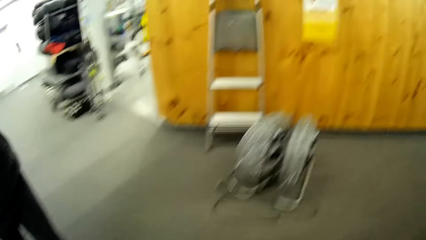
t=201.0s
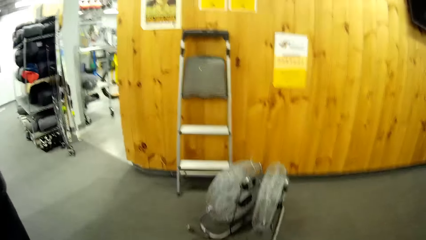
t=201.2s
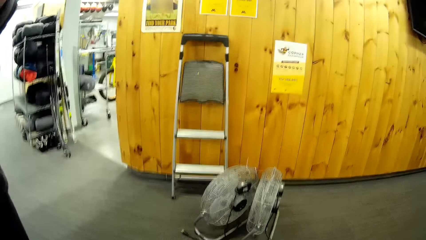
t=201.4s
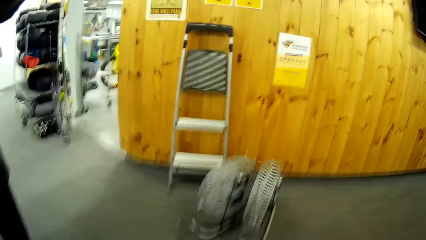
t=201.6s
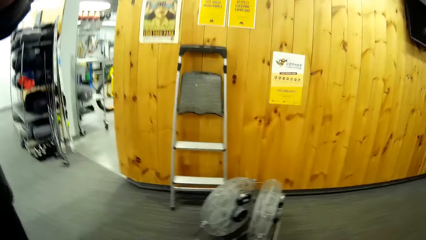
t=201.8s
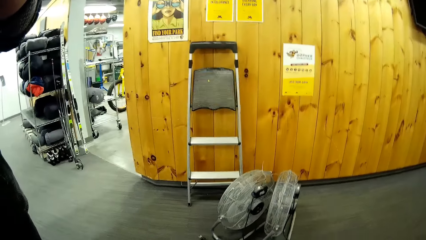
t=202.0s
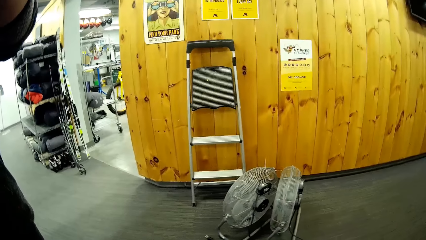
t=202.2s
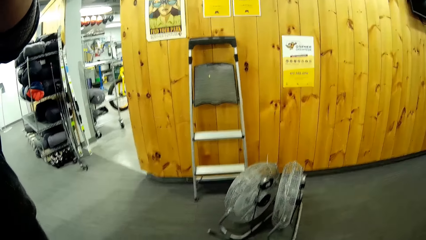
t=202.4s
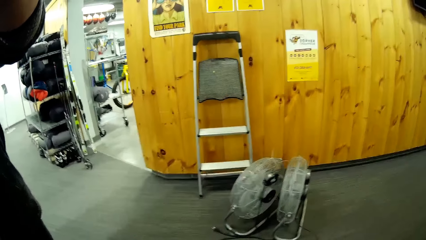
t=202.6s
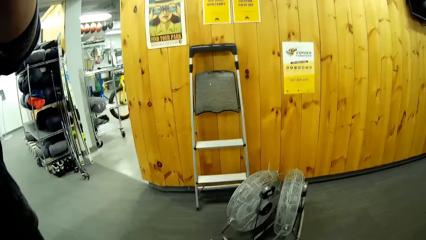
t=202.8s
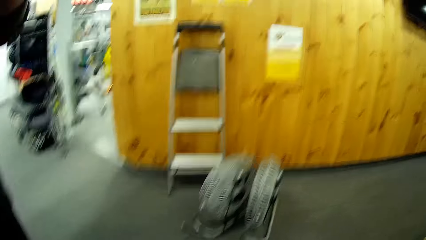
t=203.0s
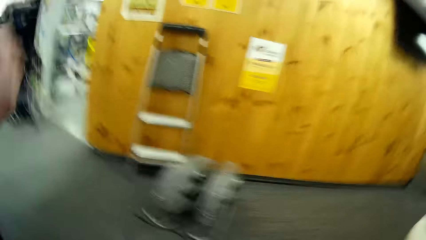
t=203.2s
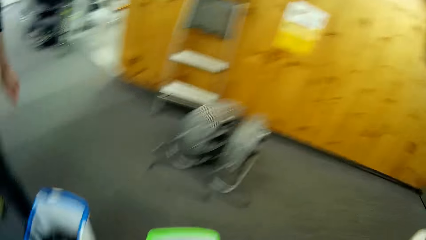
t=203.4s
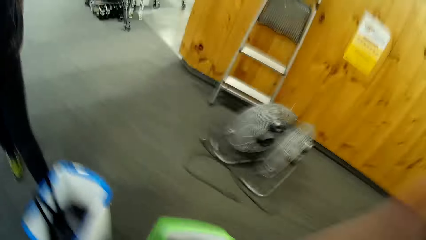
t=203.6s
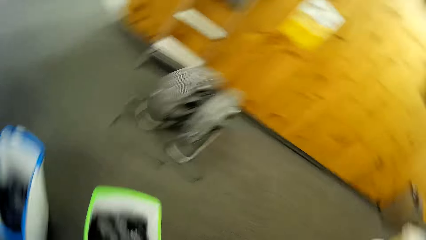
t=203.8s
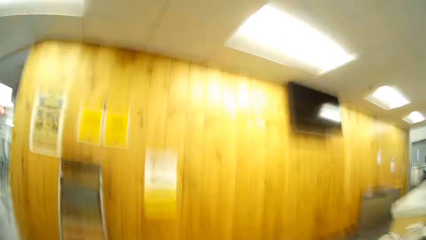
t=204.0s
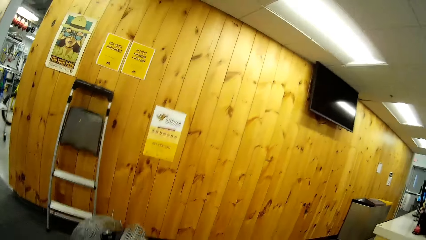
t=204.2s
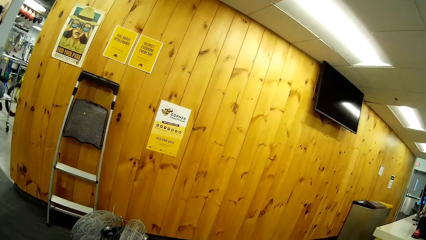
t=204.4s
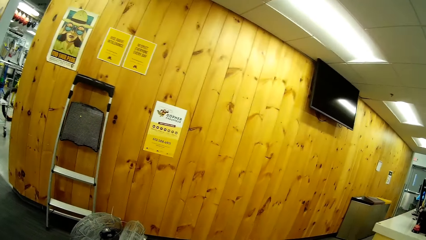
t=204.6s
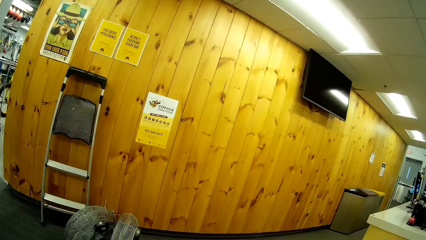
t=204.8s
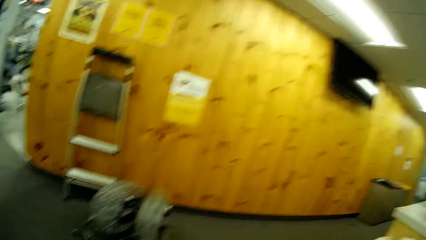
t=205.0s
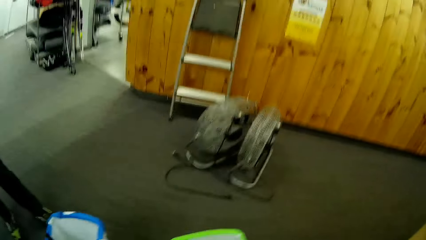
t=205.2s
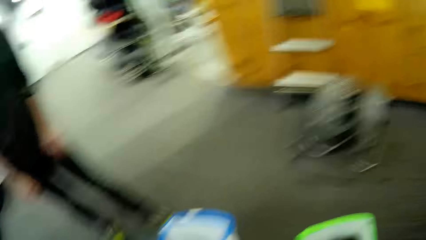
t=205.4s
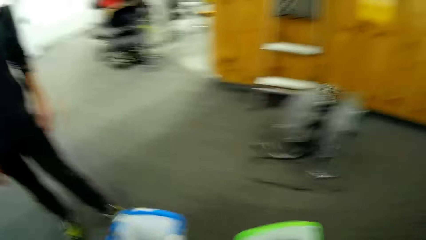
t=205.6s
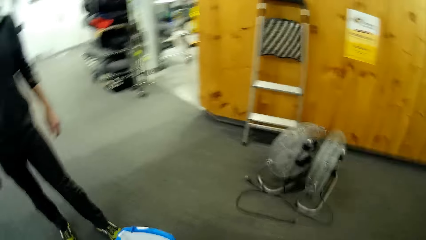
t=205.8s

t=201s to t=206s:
The camera wearer looks at the bucket.

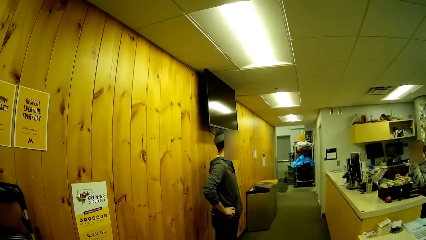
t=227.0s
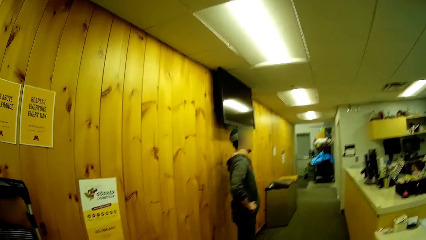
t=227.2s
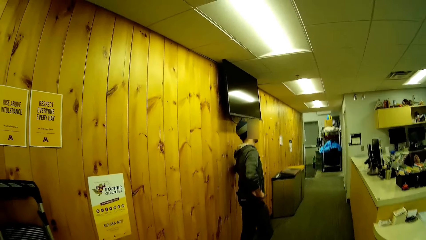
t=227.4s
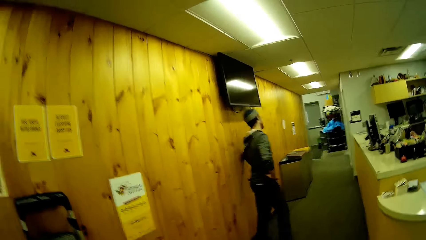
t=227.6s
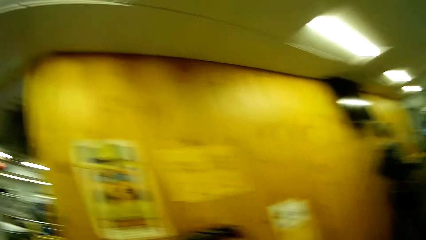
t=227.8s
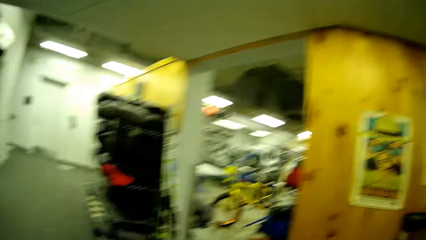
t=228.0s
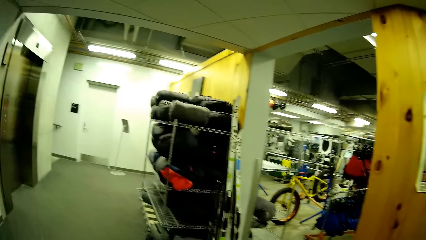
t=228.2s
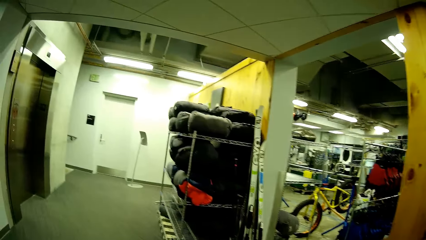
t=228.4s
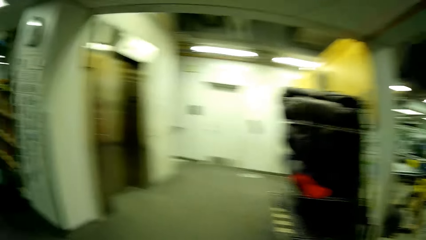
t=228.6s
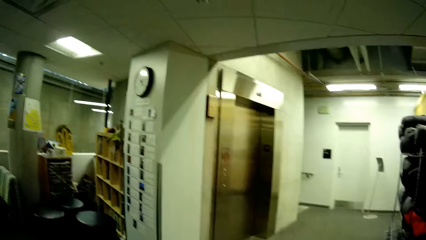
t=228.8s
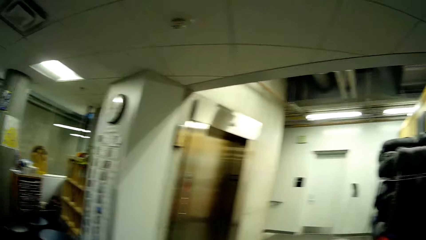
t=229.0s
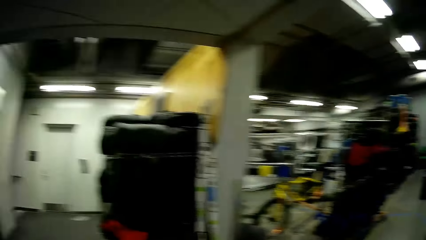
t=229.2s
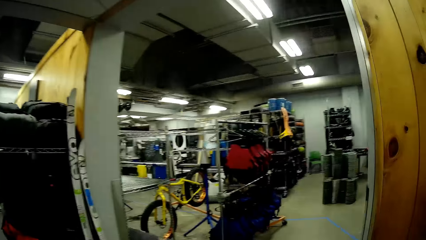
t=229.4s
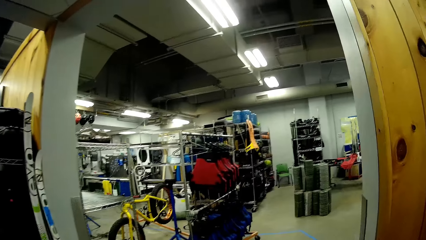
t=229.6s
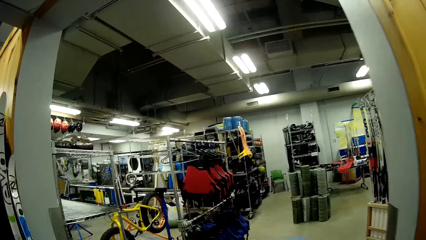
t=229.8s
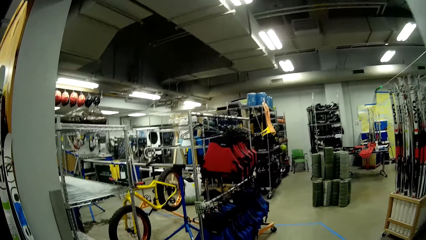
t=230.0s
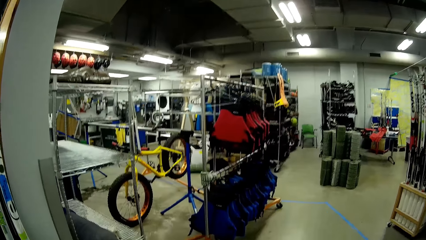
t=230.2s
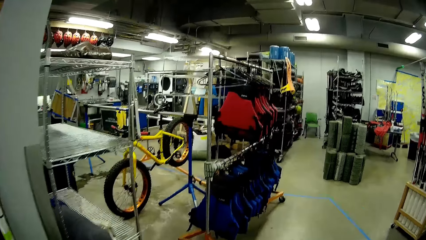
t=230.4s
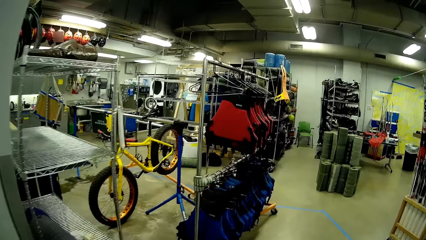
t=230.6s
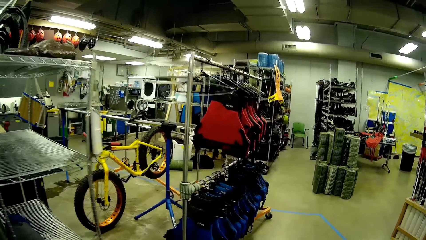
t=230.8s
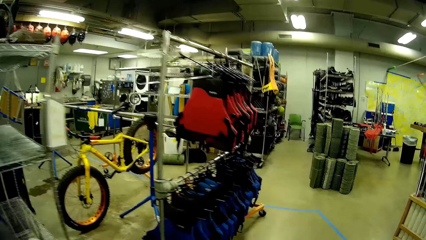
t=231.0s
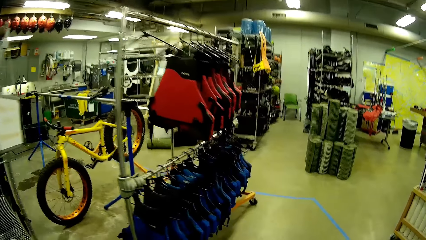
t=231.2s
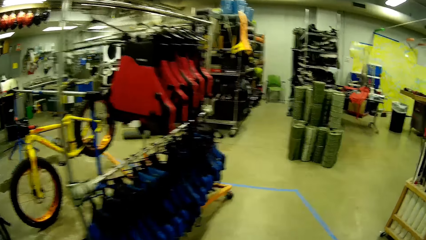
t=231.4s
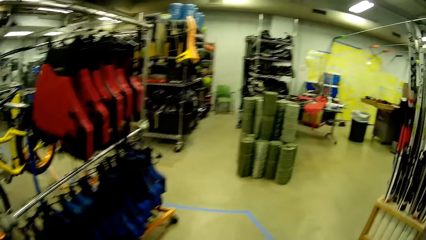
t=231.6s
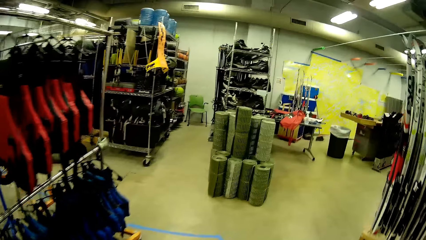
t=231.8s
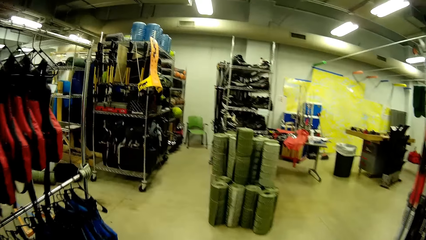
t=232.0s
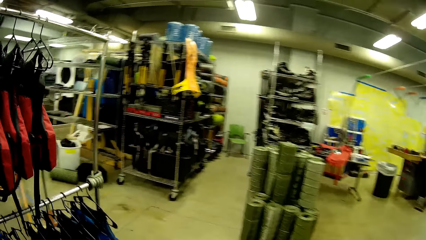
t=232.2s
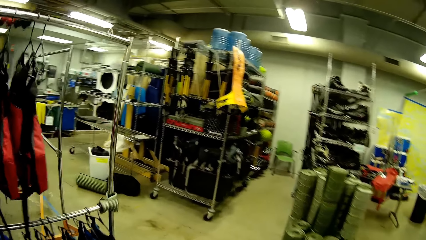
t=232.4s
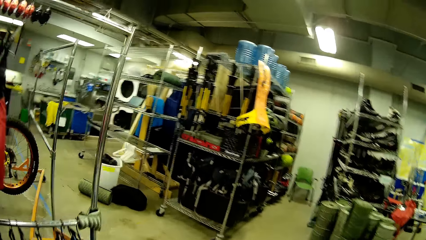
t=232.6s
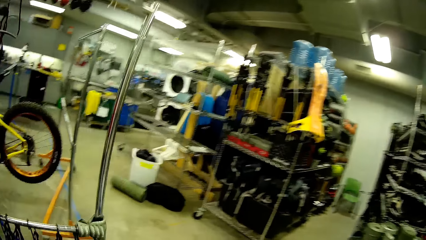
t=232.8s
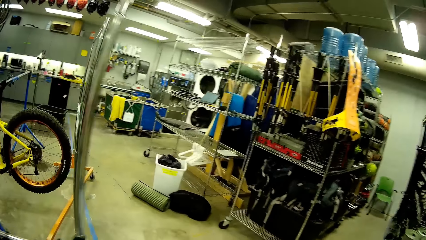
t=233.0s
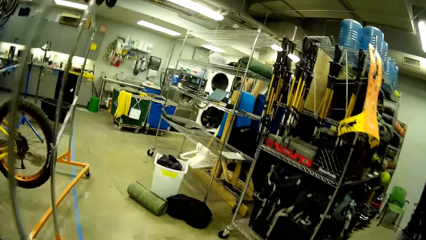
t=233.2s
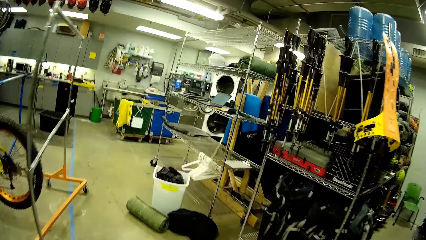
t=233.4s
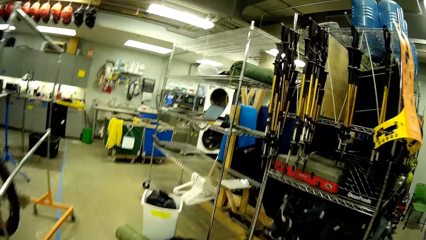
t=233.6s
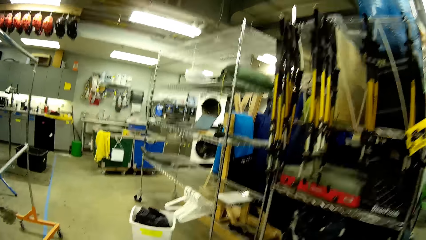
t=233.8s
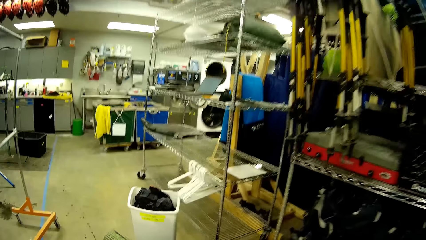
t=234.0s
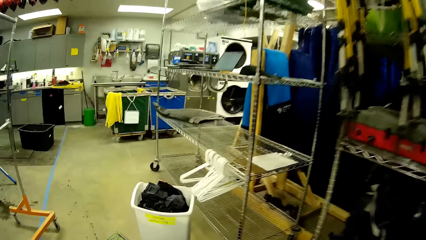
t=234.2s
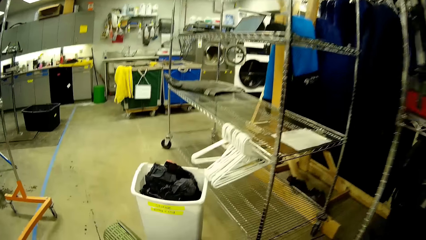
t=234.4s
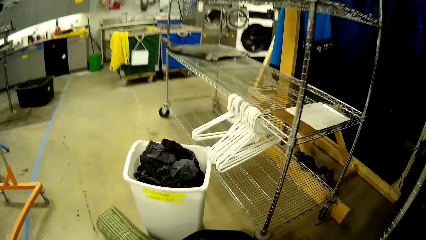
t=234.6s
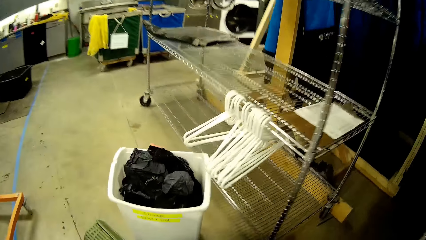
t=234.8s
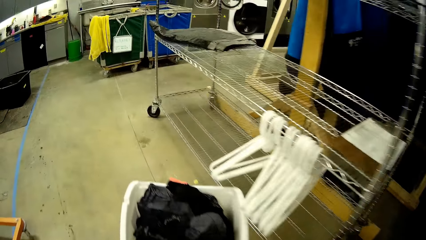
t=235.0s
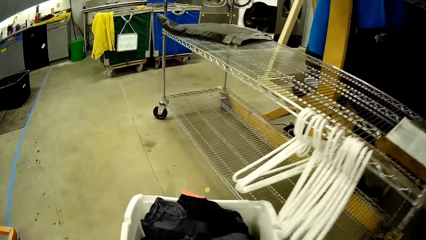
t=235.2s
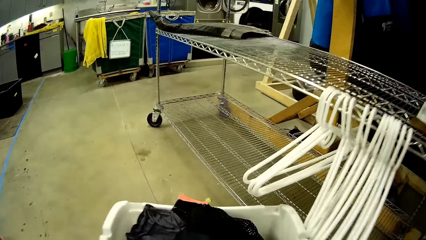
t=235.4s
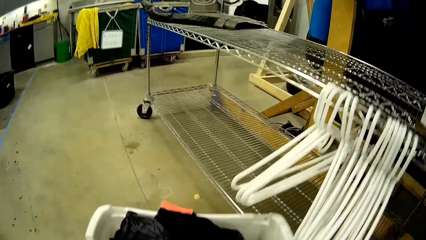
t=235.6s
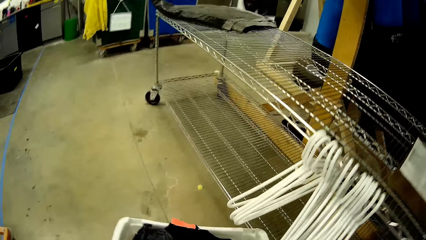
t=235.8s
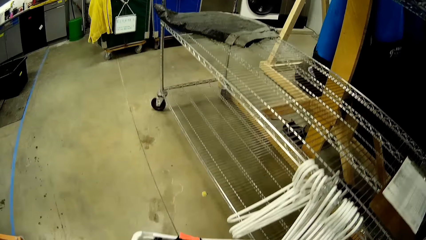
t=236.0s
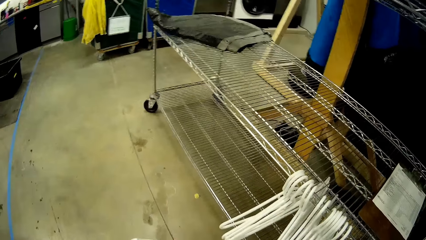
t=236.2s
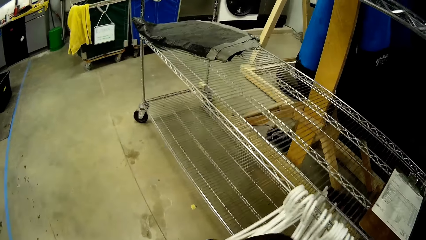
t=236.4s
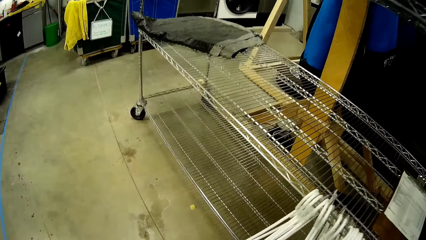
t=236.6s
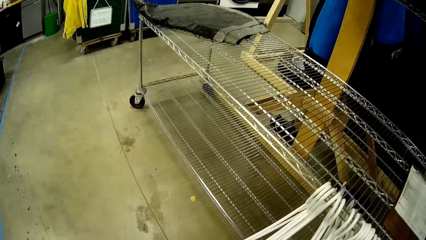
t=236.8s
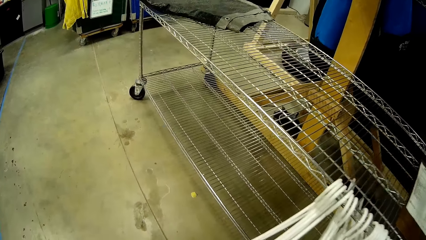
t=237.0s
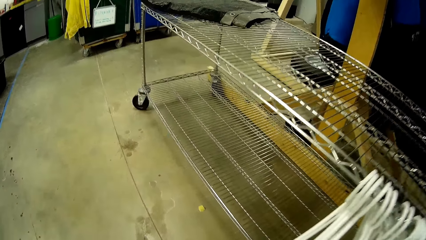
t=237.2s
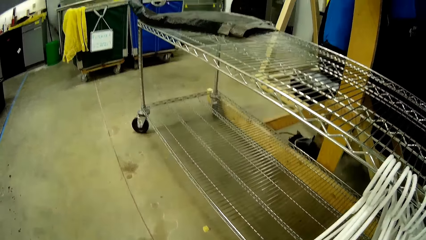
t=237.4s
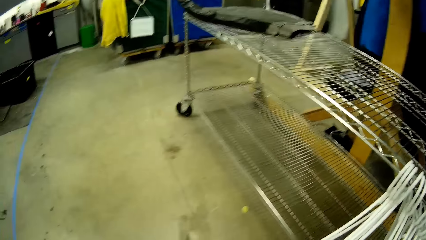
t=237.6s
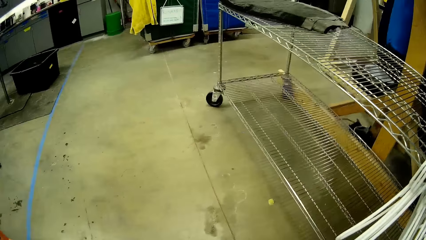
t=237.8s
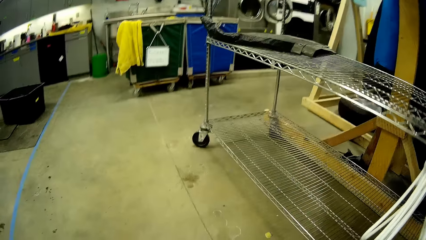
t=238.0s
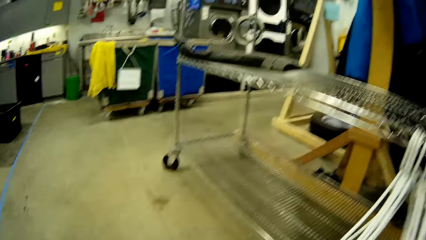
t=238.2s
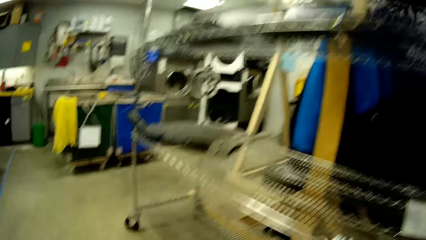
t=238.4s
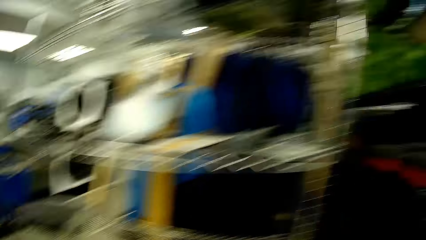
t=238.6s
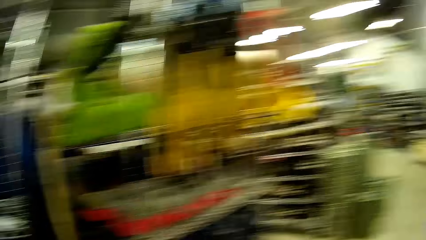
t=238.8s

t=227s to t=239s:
The camera wearer walks around the store. They pick the mat up.
